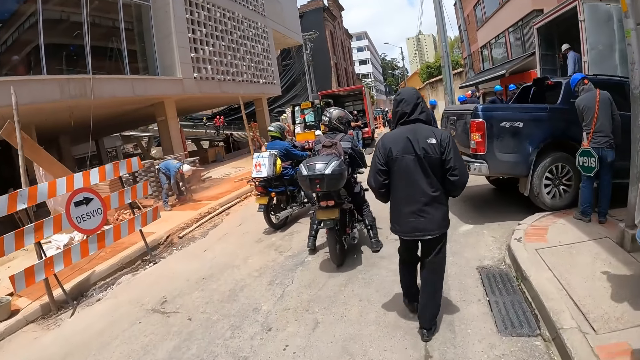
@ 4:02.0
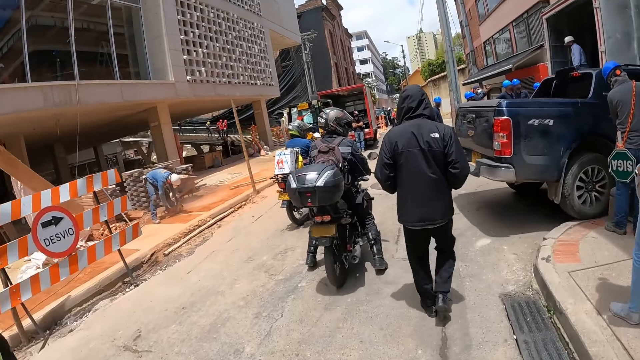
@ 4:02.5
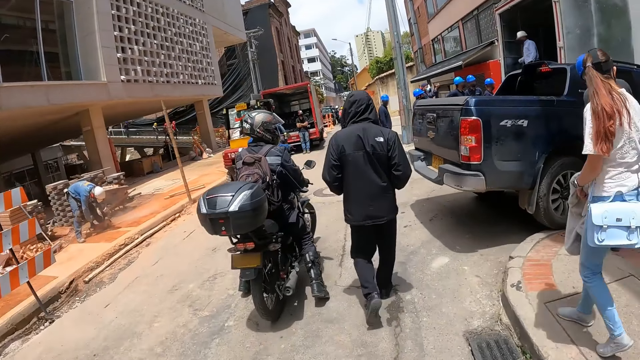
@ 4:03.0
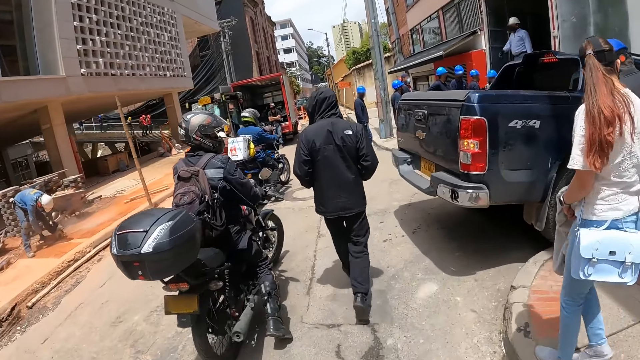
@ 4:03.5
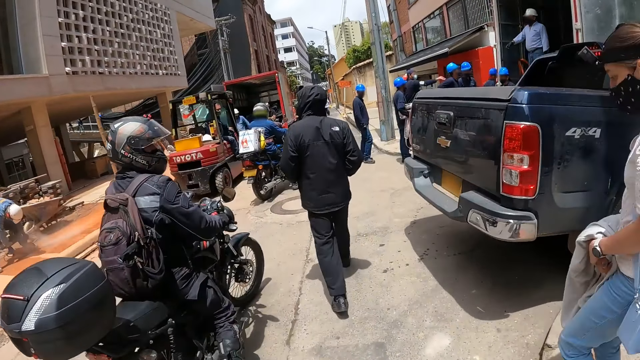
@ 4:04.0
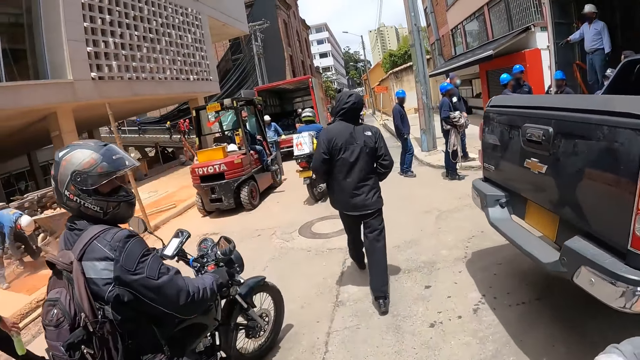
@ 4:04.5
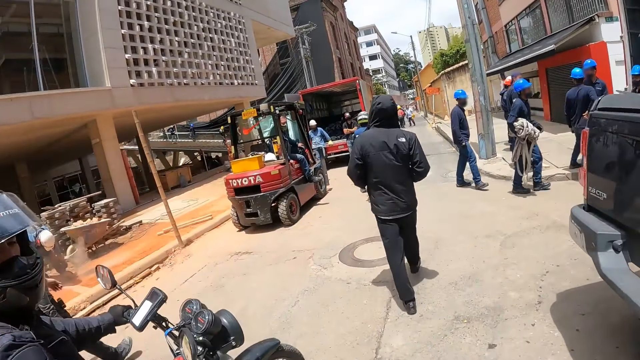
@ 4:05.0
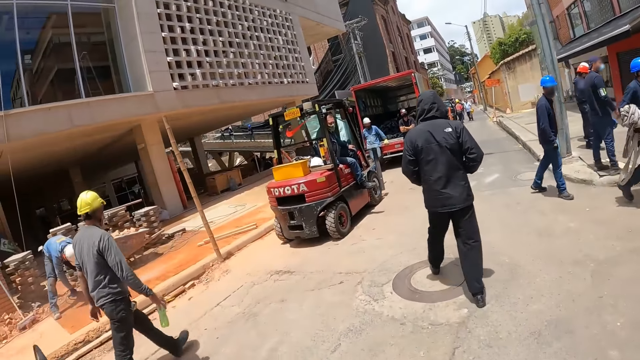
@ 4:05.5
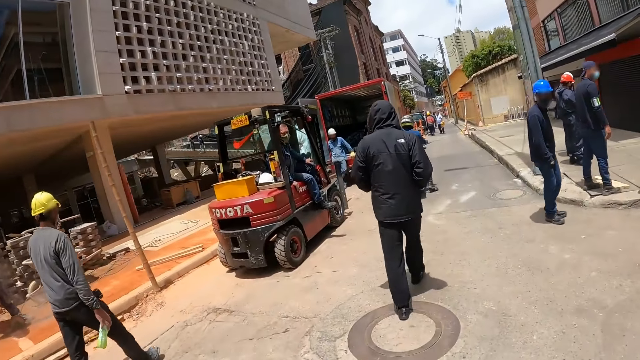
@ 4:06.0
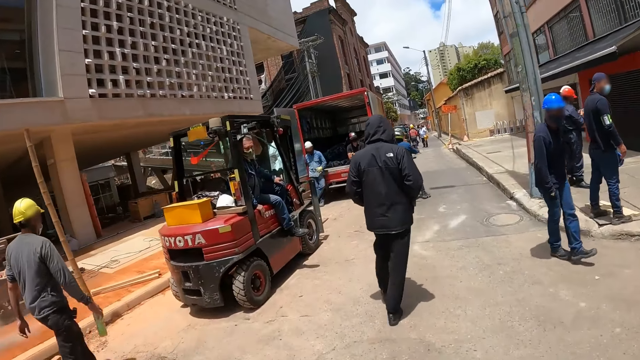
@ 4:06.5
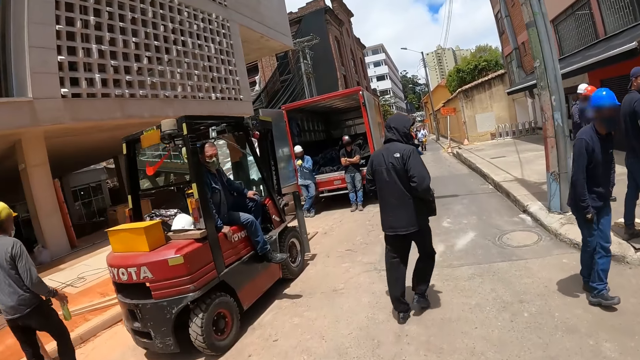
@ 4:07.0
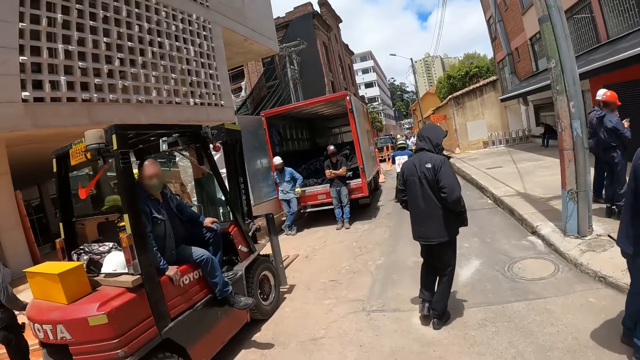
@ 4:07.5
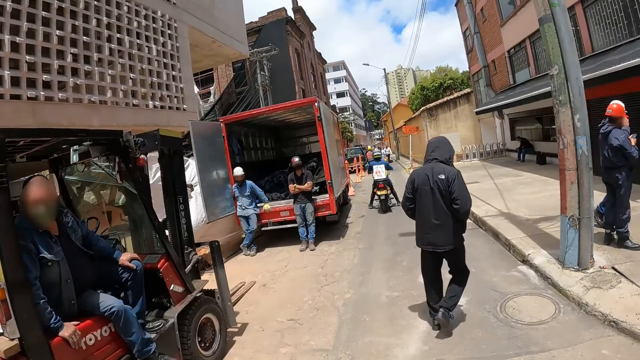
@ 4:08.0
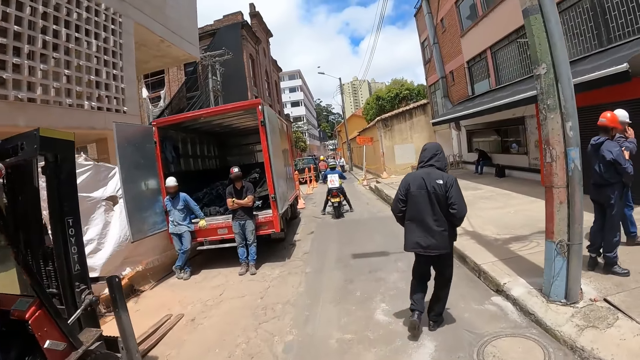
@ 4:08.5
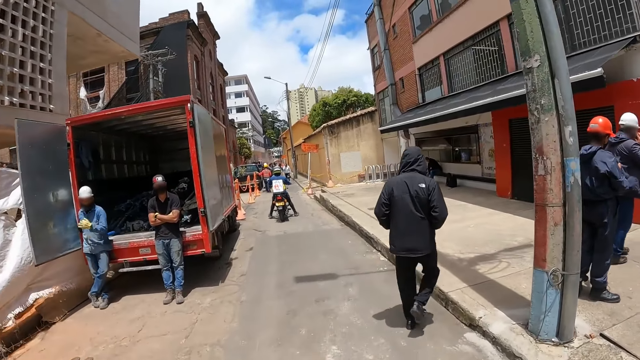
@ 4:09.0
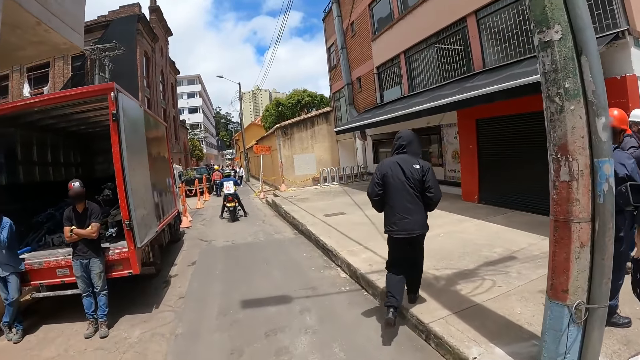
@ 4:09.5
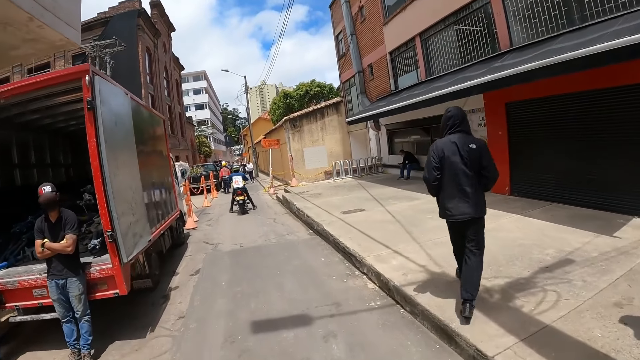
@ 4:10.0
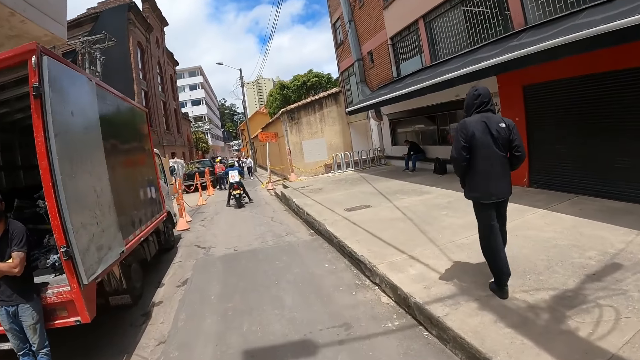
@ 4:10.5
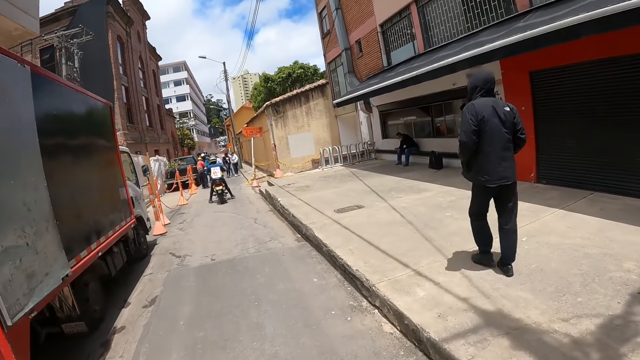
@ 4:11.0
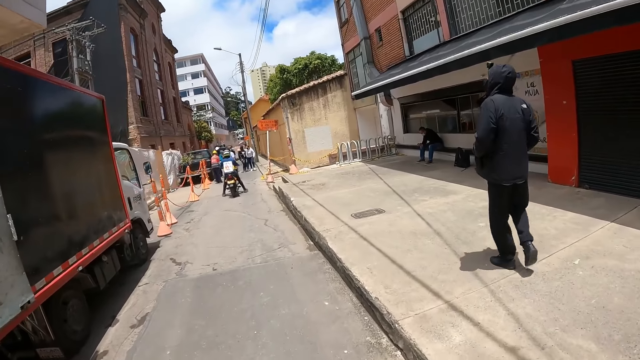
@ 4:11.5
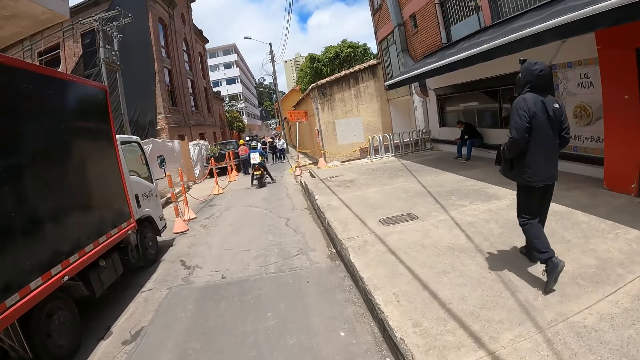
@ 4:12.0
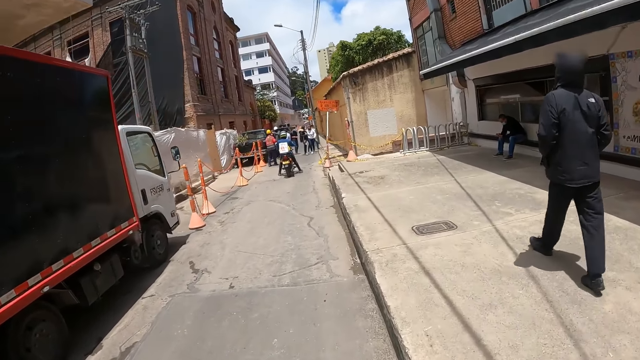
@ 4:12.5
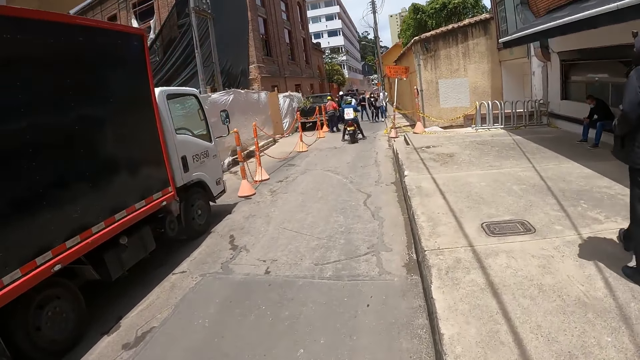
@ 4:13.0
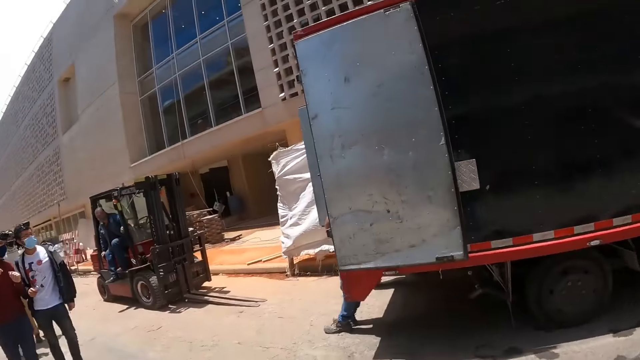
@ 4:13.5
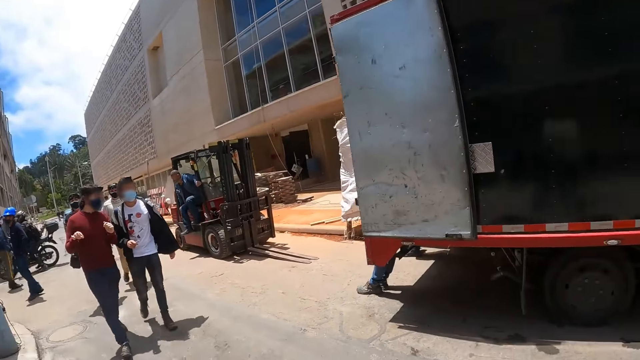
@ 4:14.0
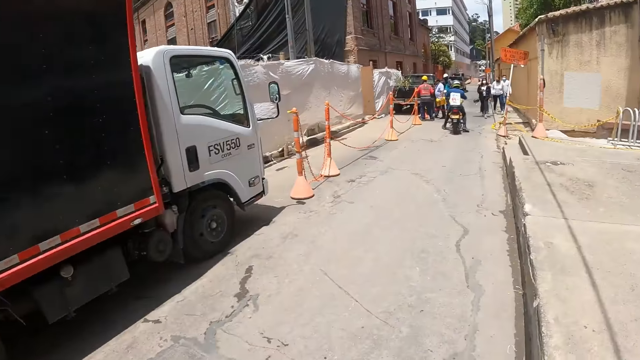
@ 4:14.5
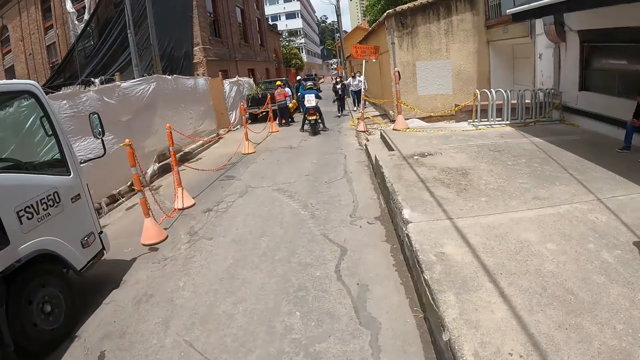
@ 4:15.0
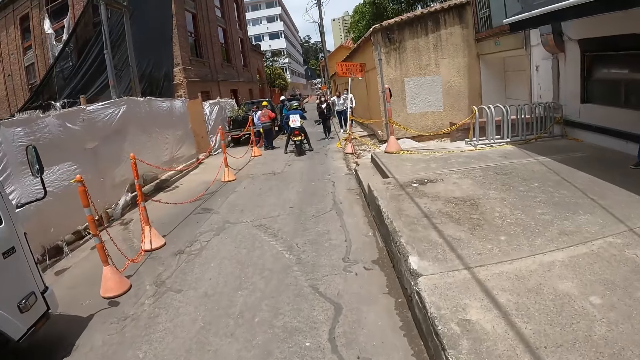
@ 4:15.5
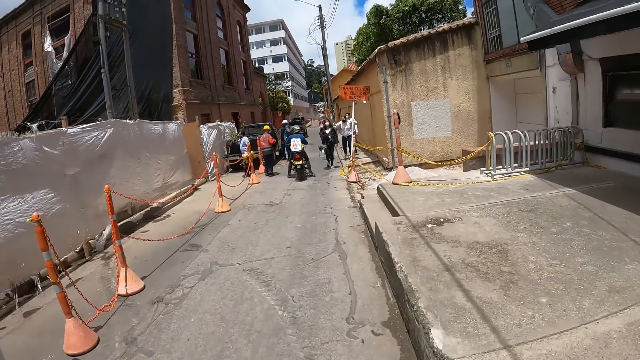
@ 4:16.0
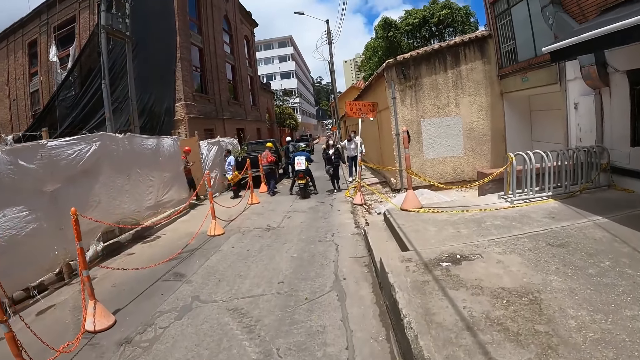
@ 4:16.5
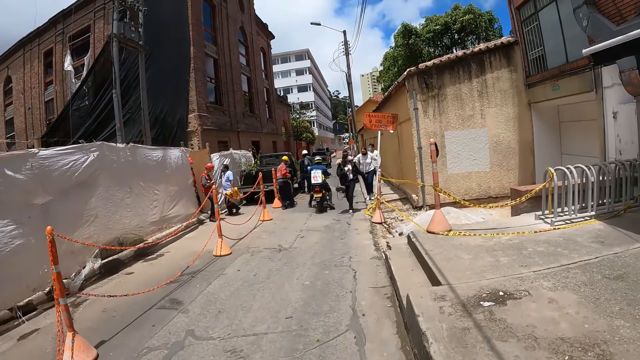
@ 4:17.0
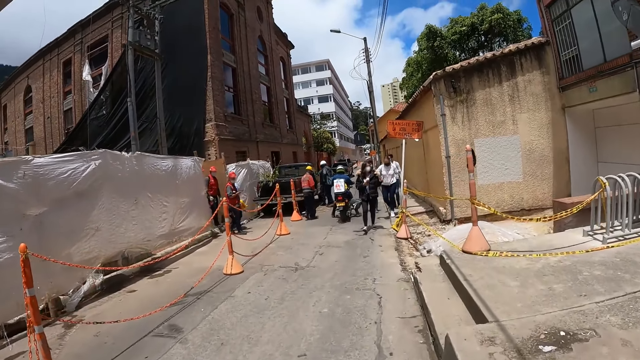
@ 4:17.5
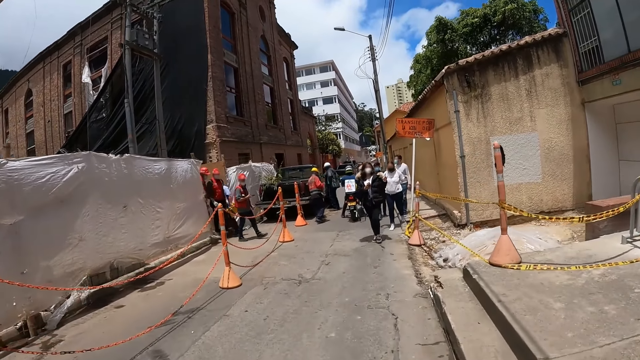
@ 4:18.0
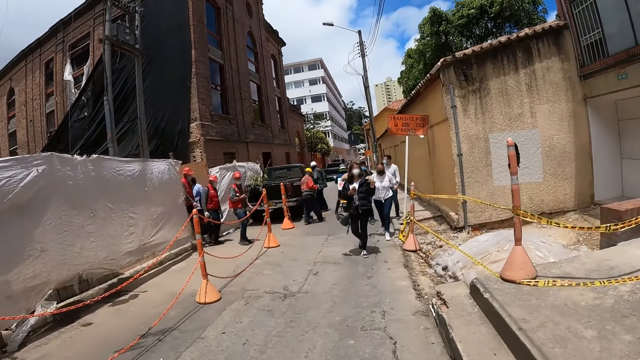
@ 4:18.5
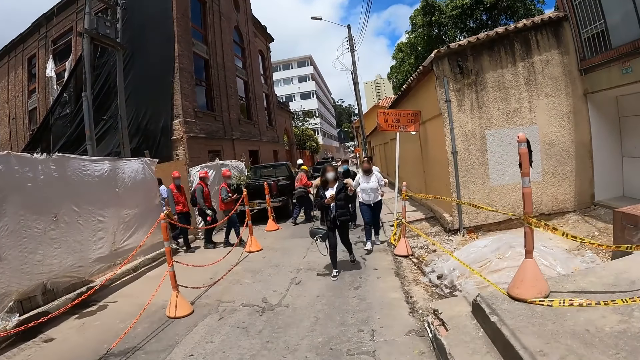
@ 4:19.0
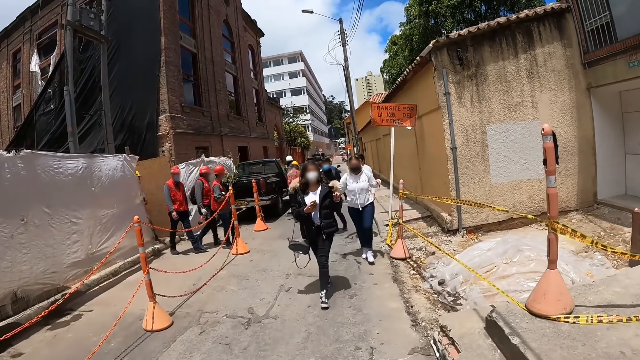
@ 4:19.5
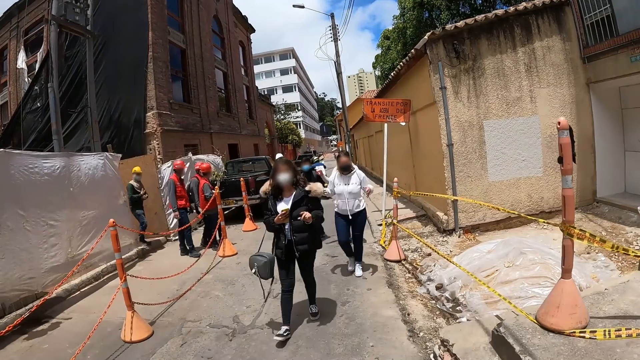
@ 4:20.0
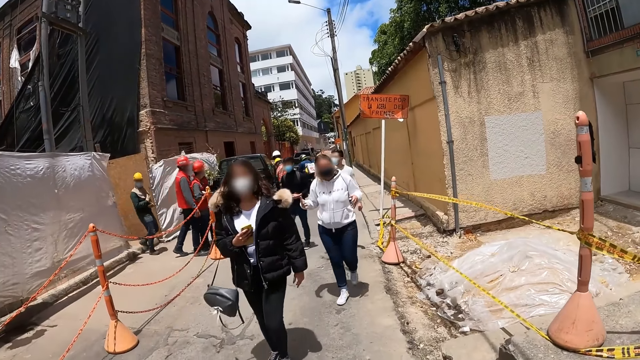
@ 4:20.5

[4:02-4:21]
The camera wearer looks around the road. They walk along the road.

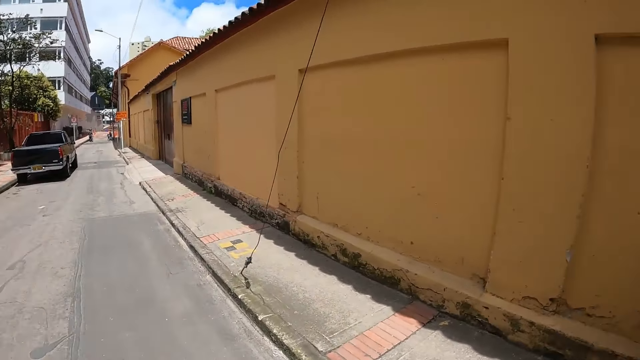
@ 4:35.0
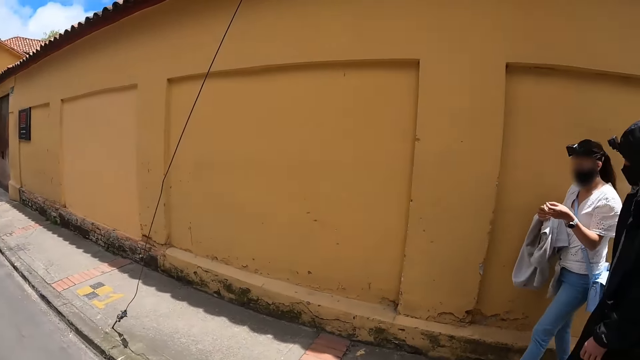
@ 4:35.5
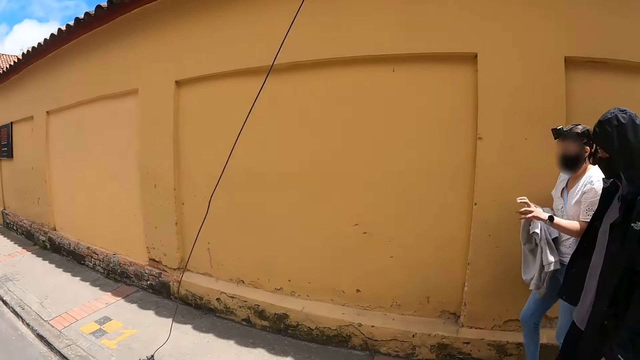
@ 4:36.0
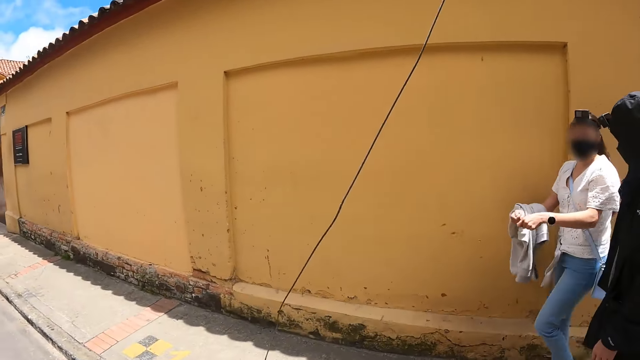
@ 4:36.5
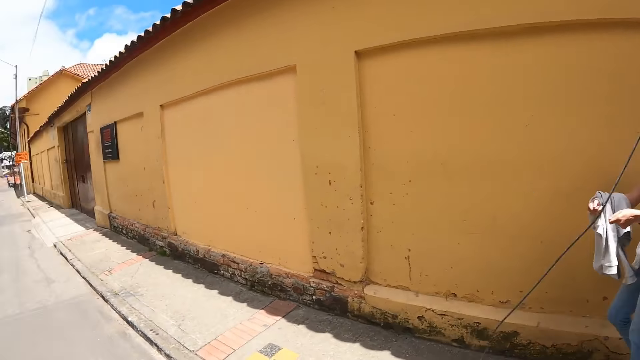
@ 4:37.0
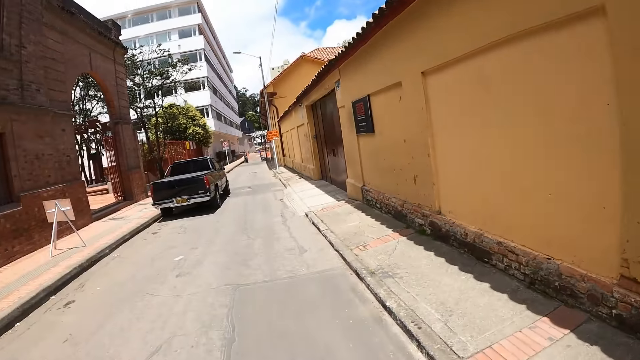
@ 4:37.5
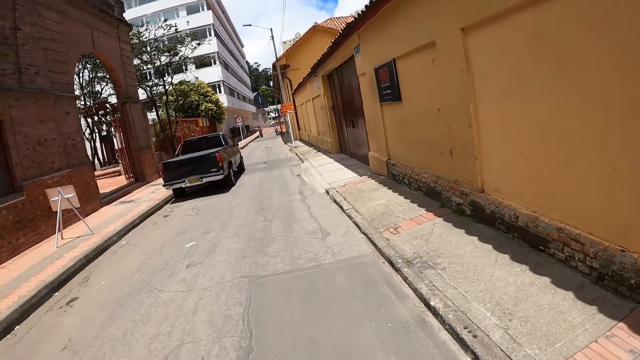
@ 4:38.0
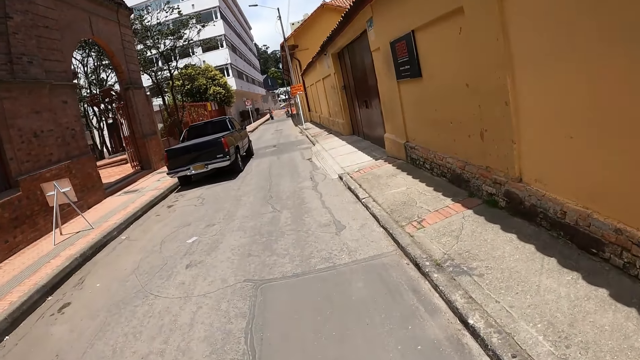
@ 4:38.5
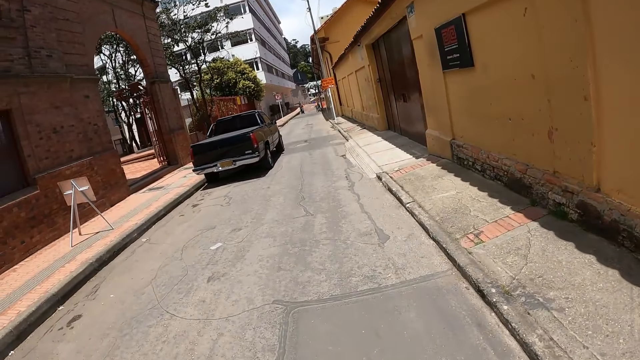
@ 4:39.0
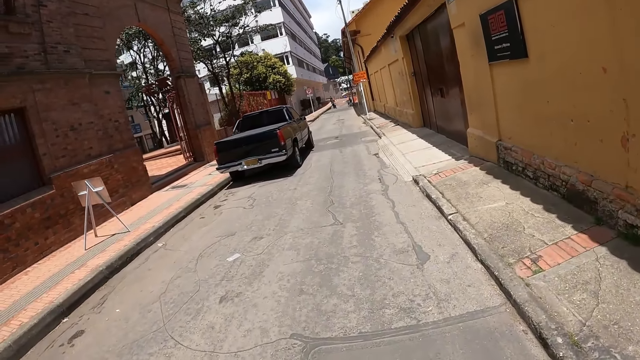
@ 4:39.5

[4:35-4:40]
The camera wearer looks around the road. They walk along the road.
